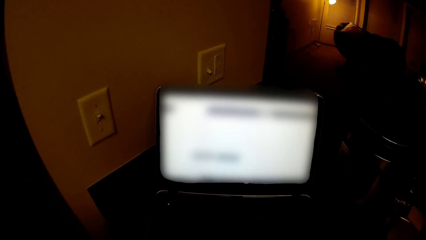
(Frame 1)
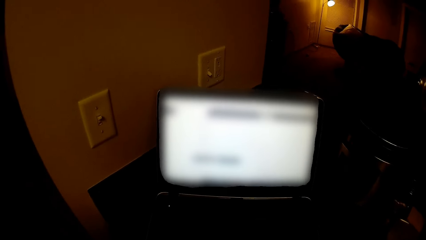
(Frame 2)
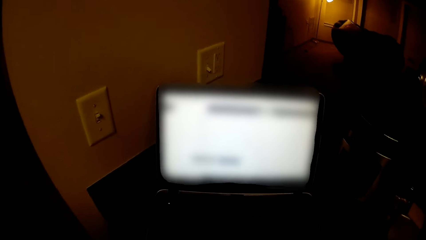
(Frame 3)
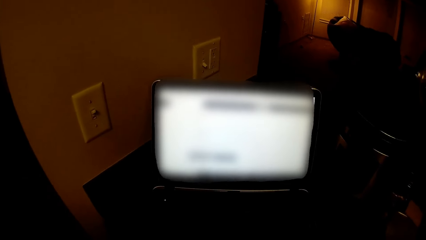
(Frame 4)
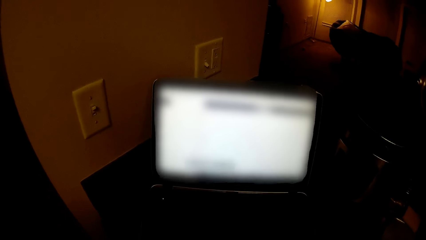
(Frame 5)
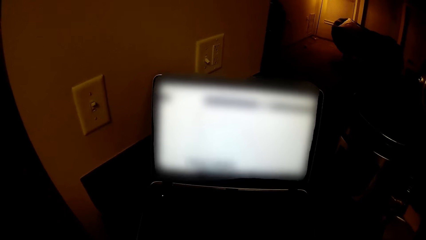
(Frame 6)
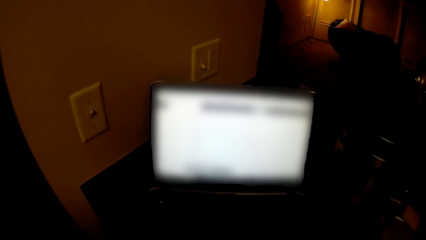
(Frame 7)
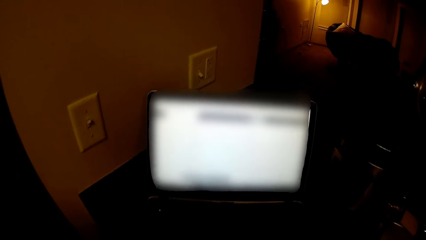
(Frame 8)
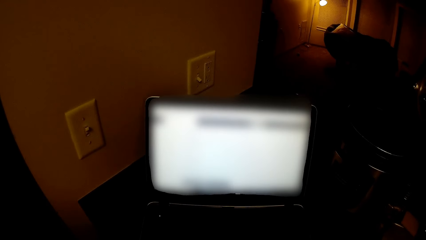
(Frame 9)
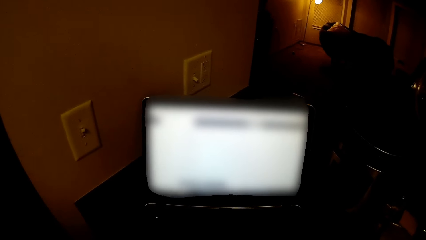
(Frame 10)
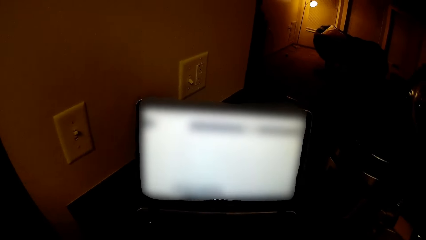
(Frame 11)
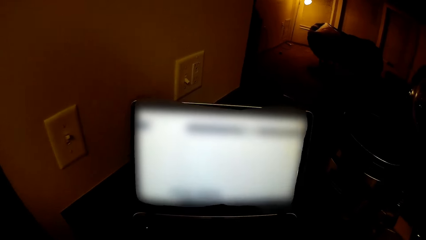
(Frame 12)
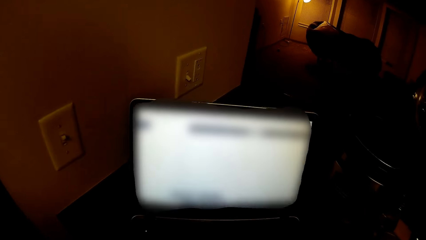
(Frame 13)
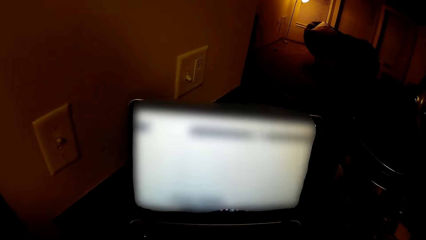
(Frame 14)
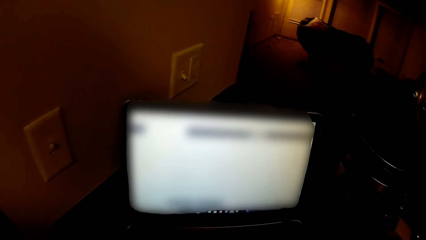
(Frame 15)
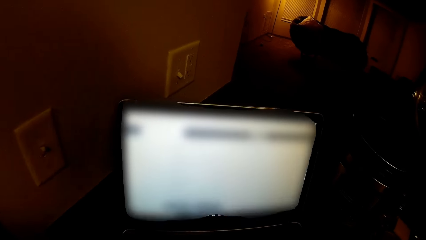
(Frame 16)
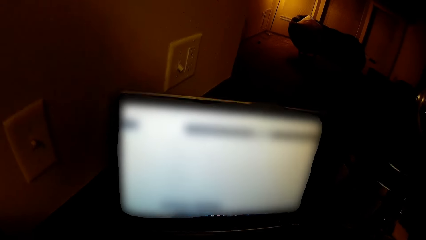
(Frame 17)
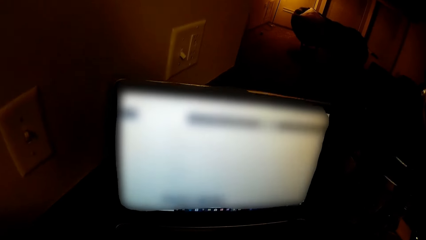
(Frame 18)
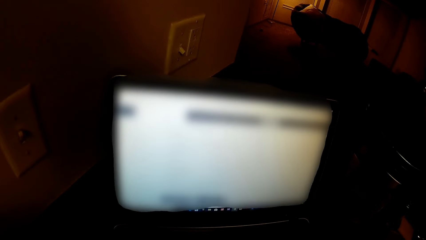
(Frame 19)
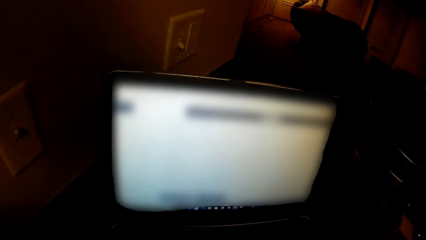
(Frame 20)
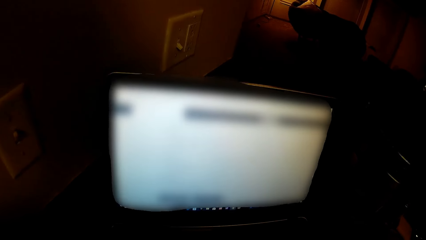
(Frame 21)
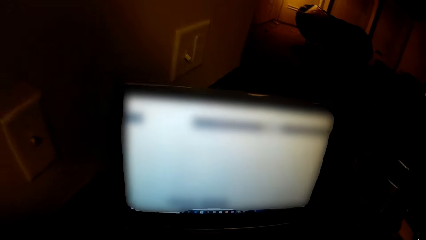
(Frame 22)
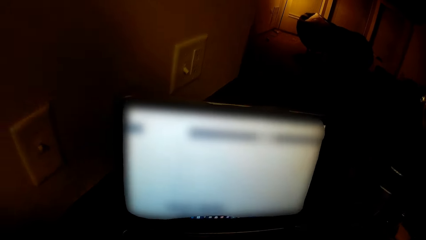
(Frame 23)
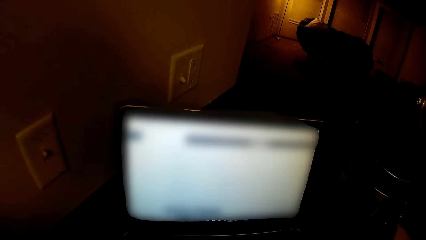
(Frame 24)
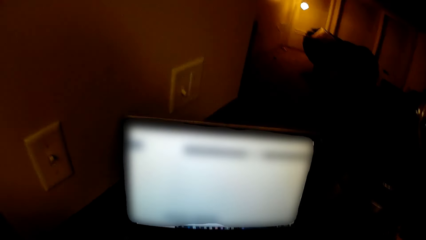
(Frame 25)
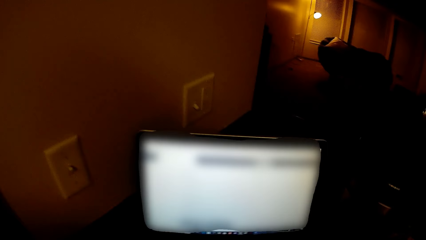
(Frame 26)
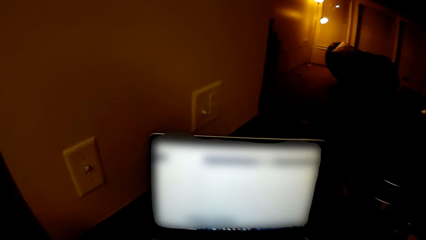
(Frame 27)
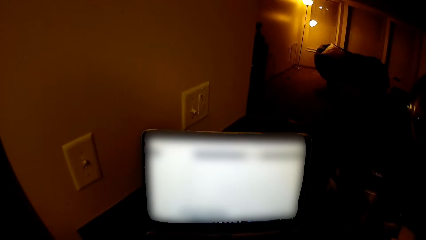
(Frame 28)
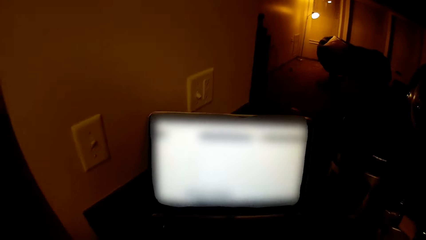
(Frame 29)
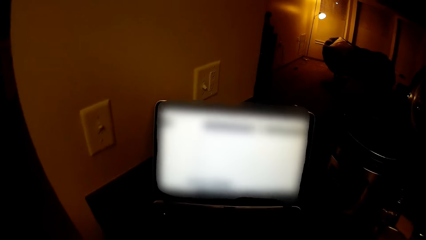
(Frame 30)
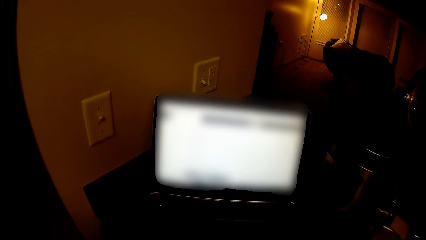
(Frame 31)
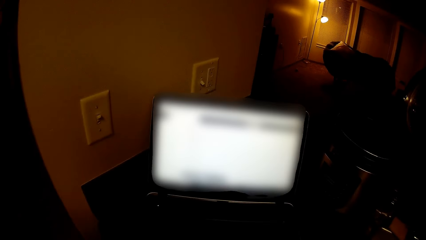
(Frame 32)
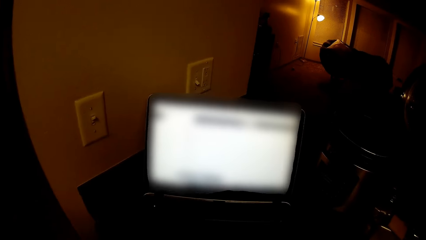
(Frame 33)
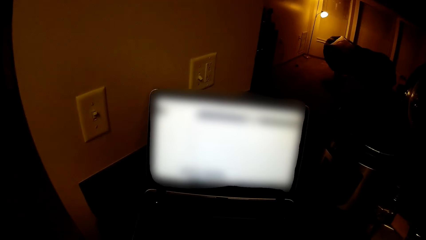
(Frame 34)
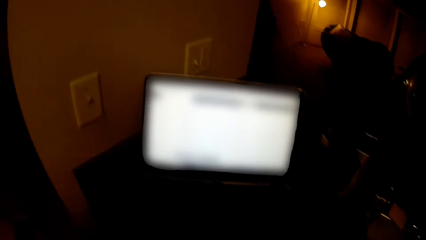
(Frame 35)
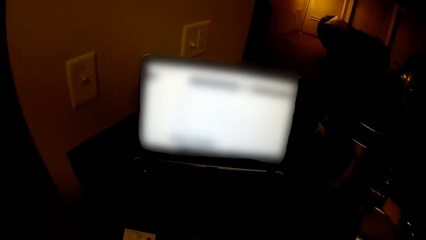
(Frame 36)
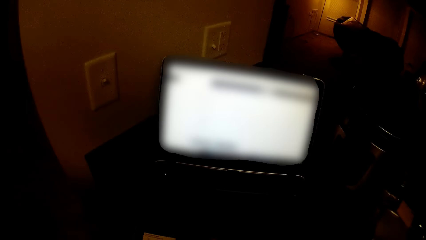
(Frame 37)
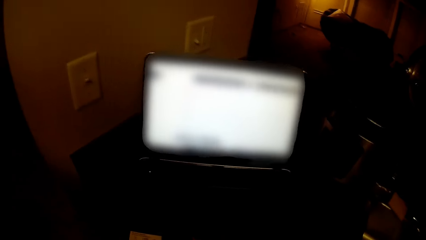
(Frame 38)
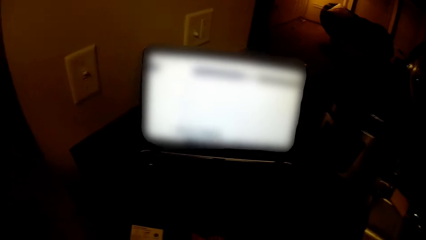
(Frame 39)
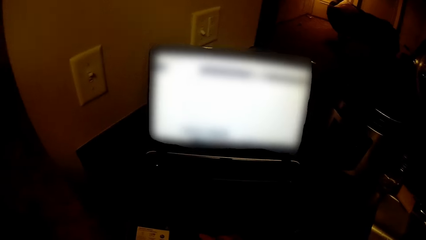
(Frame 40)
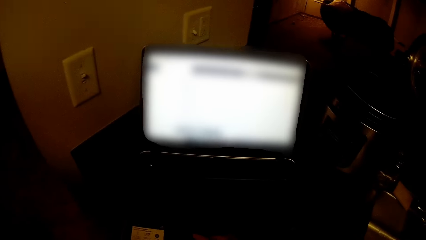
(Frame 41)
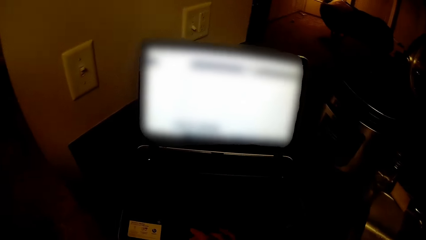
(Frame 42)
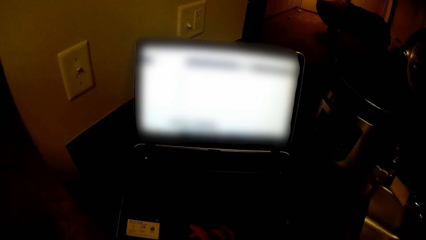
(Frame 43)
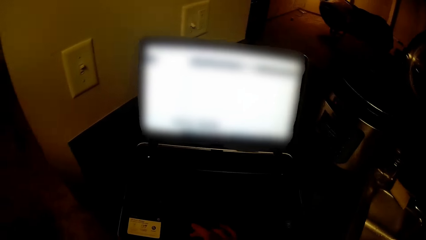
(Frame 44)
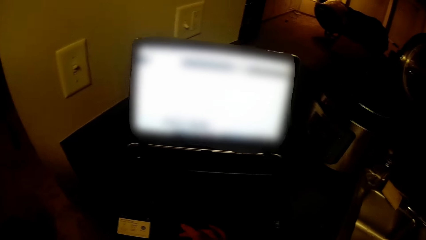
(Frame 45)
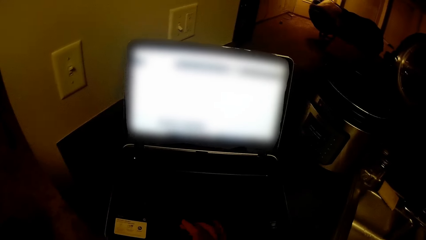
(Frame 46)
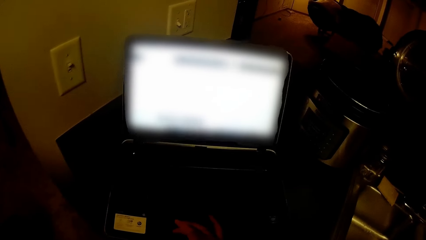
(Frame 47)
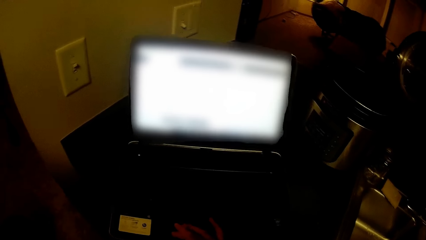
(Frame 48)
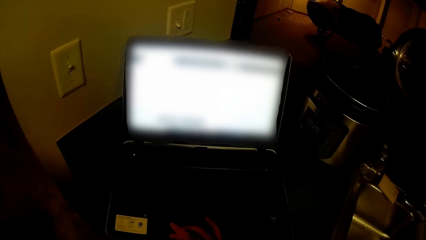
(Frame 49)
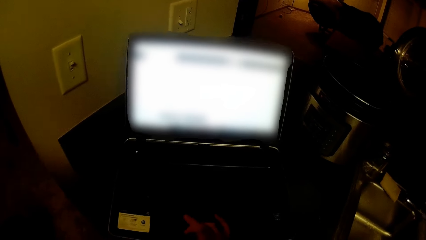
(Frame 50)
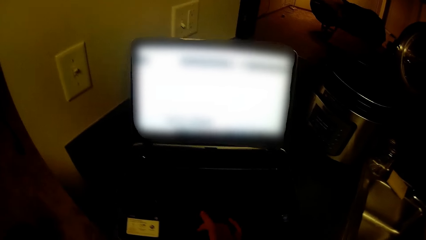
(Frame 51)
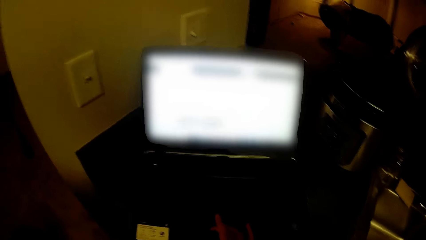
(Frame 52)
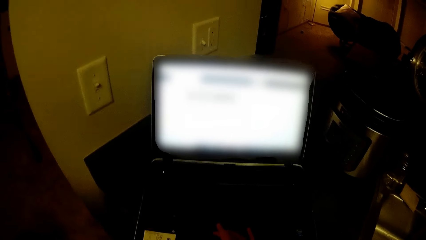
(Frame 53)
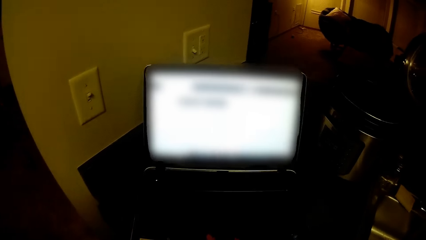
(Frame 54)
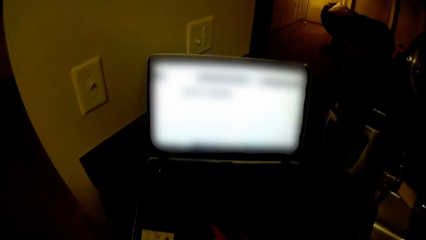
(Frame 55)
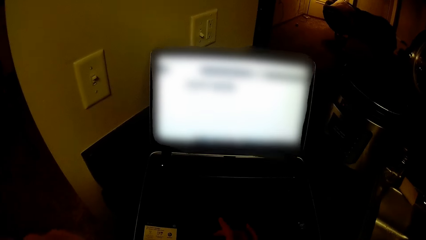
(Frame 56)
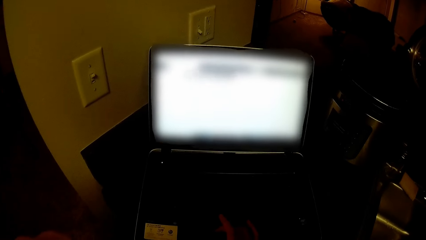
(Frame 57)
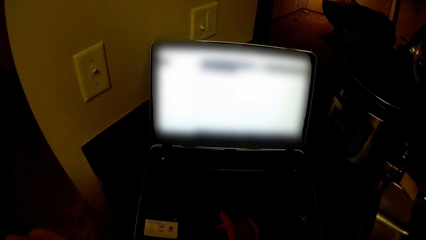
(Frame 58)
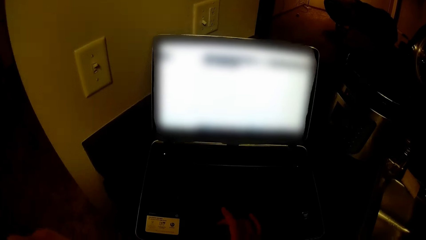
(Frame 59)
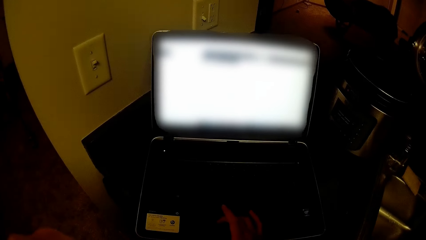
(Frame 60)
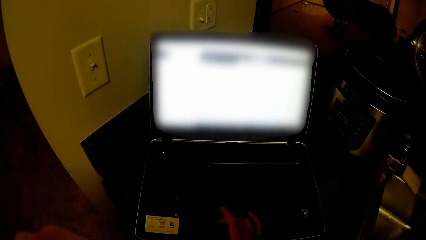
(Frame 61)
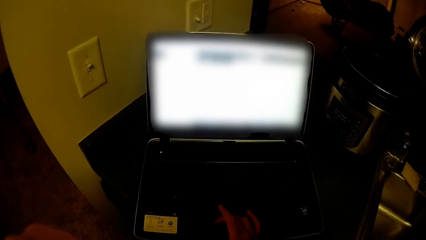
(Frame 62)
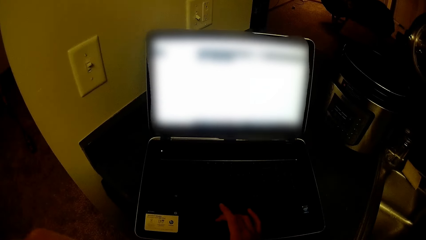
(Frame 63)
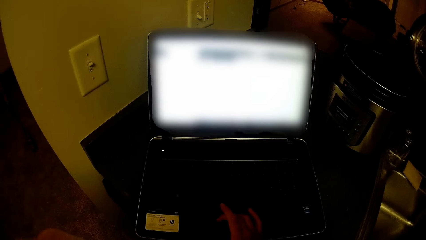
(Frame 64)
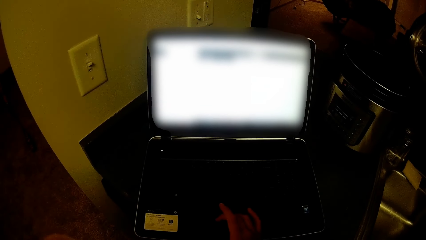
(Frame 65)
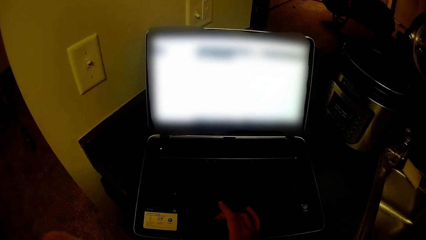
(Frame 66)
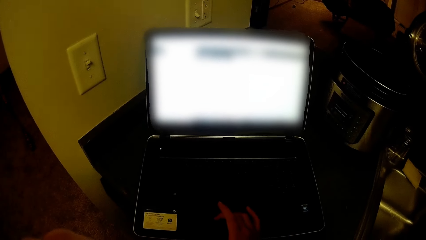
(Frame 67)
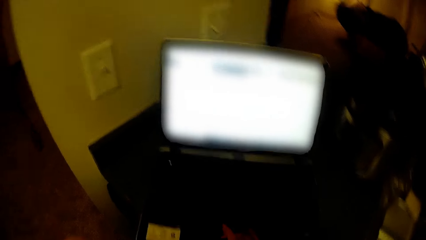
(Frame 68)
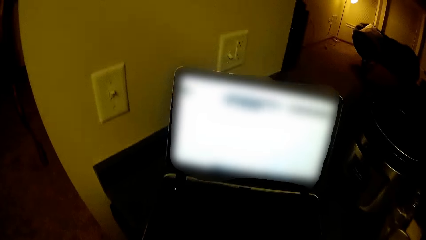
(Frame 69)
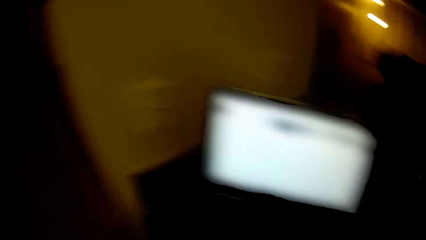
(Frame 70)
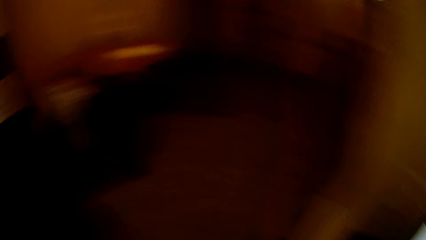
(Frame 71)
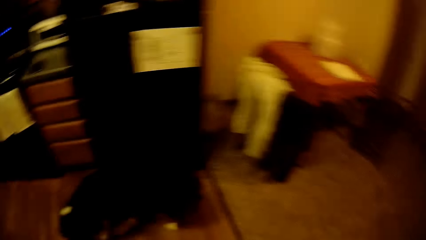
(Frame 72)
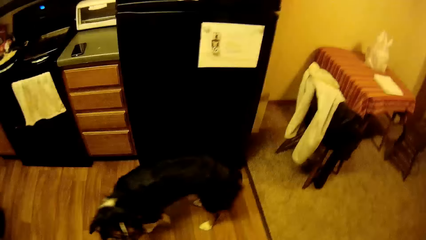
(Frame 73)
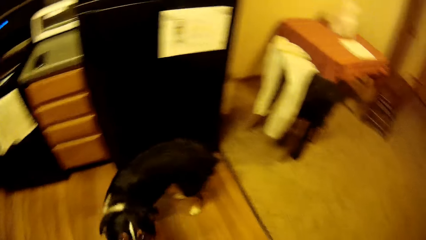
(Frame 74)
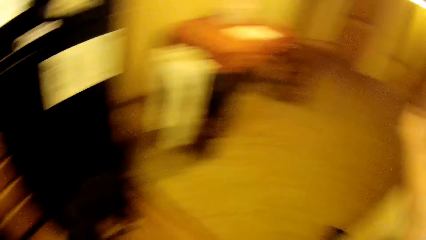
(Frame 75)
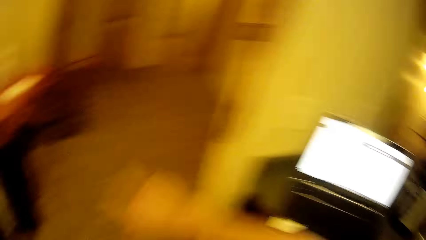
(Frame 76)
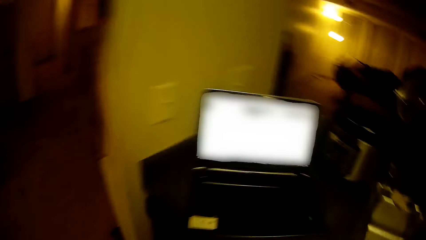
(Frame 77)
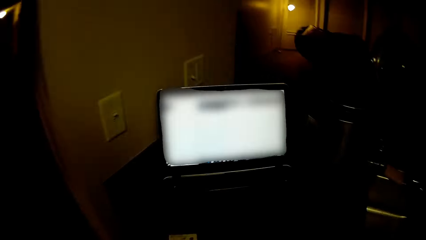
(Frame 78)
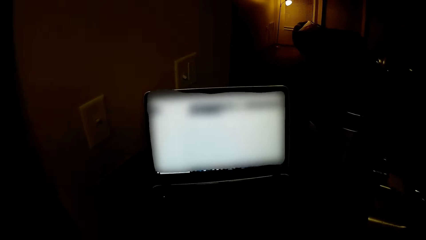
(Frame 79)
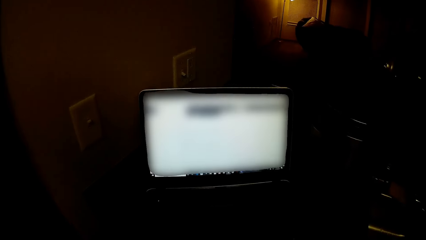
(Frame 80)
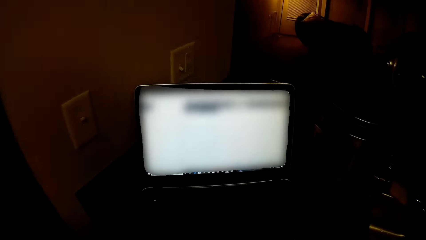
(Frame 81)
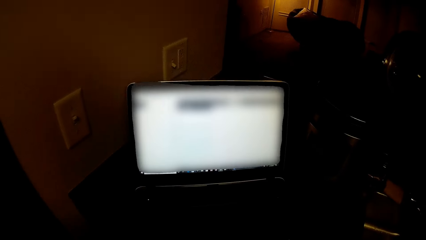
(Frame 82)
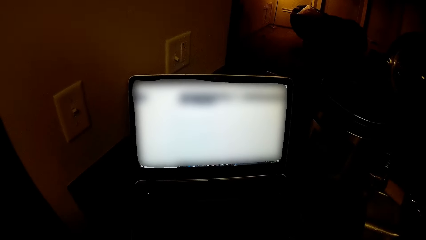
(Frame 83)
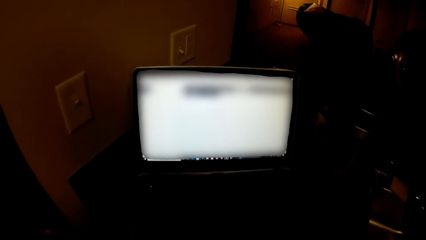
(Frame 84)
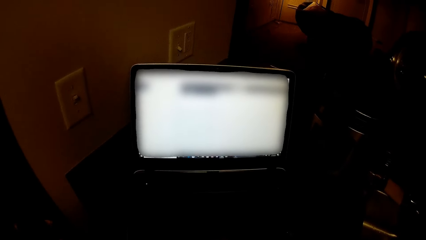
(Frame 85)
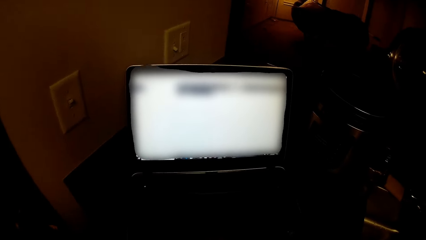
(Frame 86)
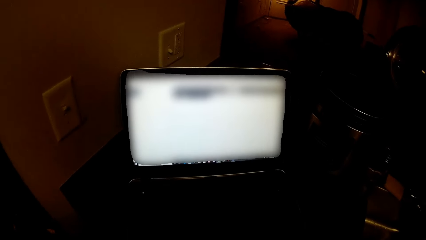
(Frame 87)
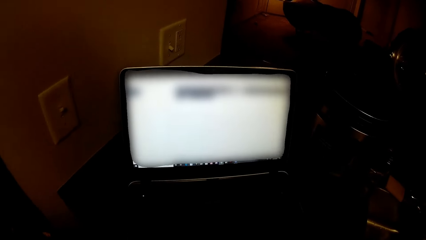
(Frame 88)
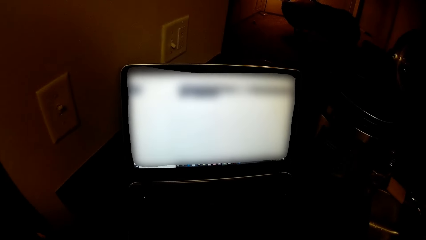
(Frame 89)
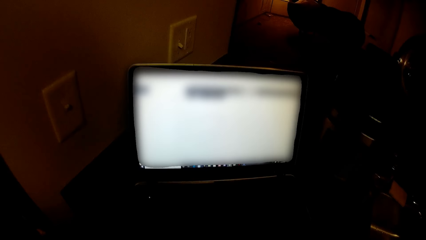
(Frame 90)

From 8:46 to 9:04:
The camera wearer looks around. A dog stands on the kitchen floor. The camera wearer looks at the laptop.
